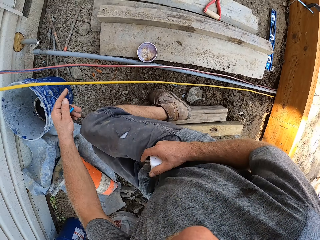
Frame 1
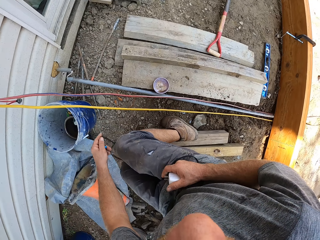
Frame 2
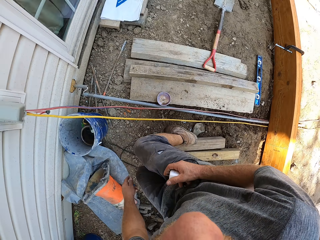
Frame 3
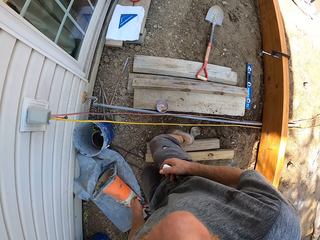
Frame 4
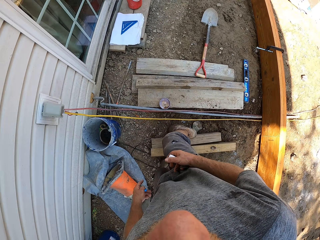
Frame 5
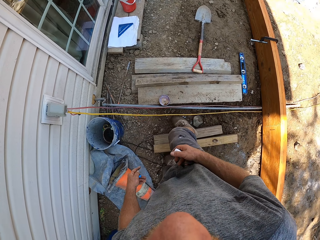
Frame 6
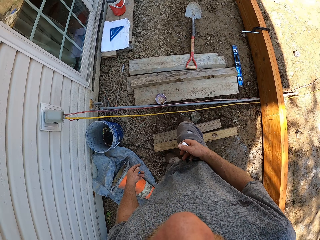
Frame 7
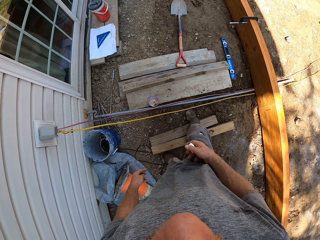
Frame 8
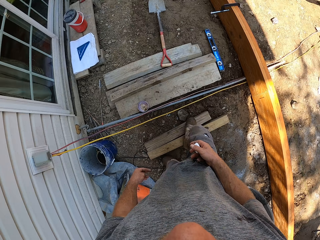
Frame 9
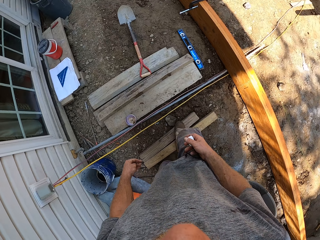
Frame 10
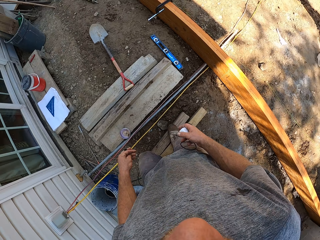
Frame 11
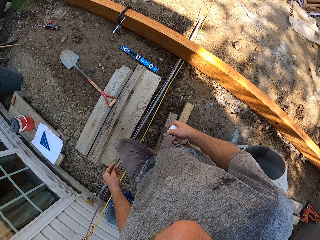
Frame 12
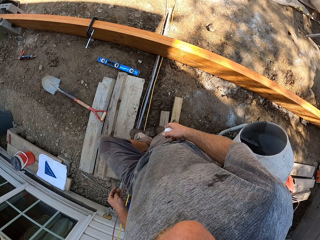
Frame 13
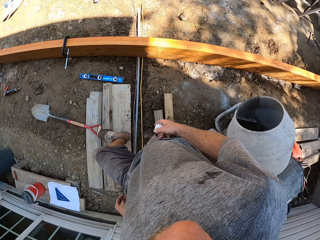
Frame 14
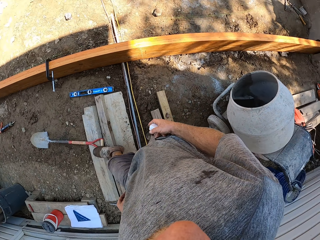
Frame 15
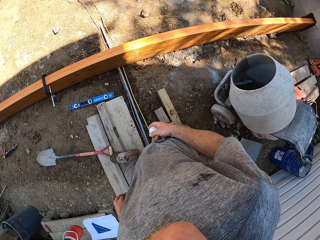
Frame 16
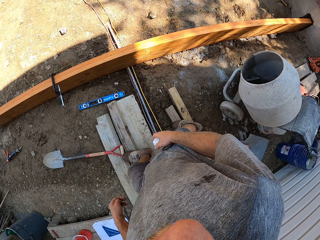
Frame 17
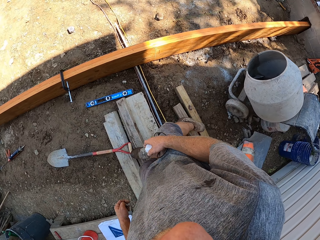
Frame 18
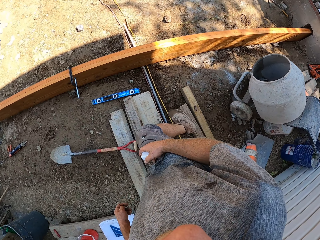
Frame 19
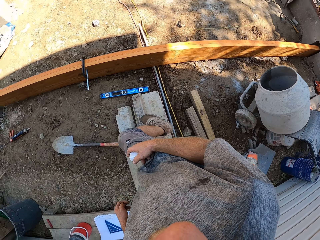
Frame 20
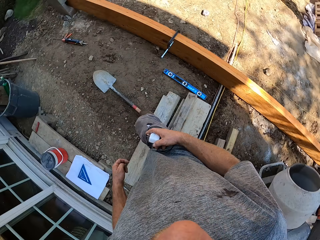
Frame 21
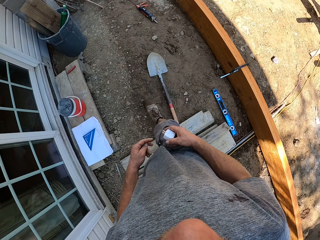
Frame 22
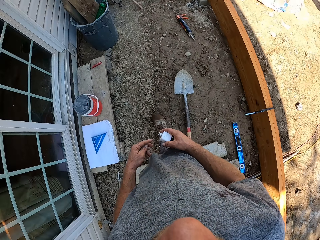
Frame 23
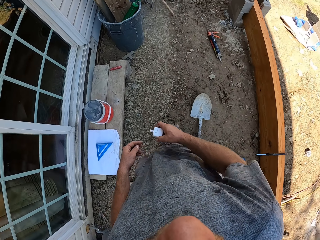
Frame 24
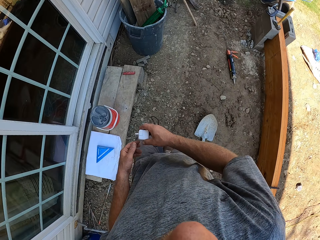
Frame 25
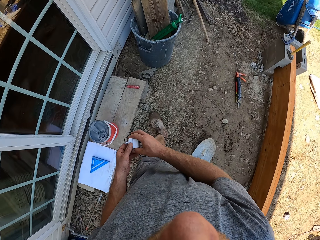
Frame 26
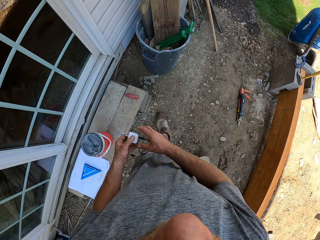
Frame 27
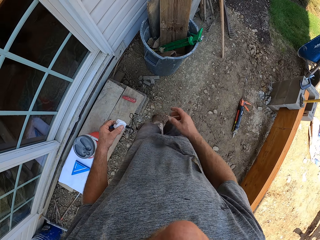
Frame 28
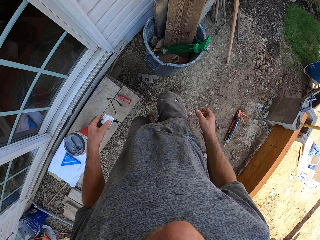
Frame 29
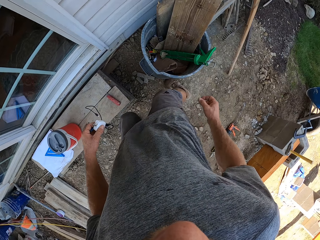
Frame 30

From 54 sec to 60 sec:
The camera wearer stands up. He walks. He climbs on a wooden plank. He transfers a charger from his right hand to his left hand.

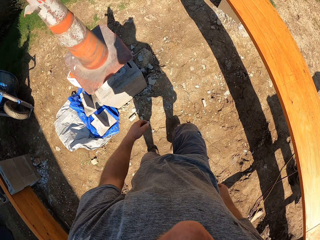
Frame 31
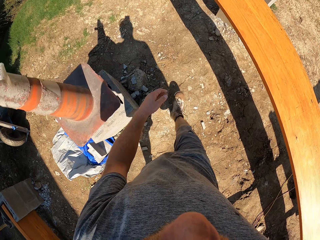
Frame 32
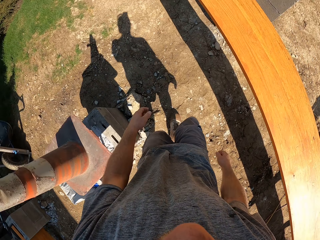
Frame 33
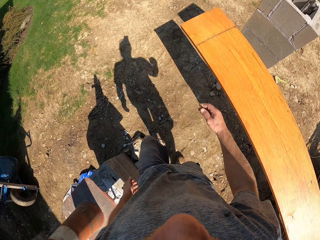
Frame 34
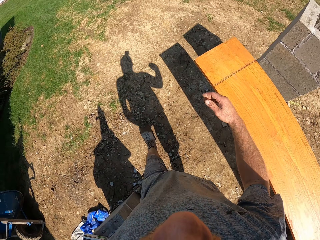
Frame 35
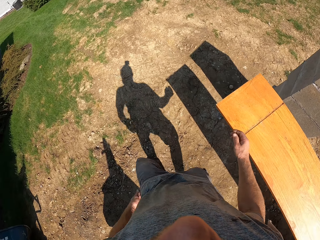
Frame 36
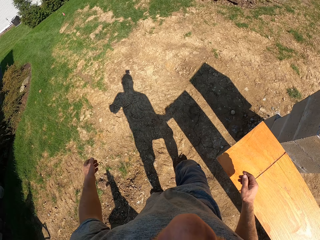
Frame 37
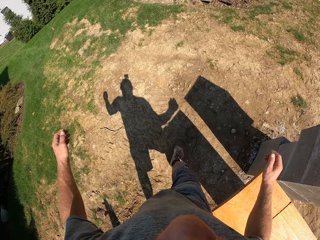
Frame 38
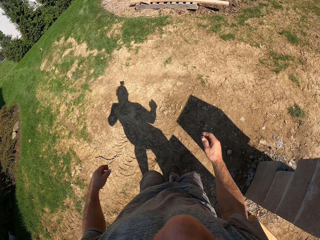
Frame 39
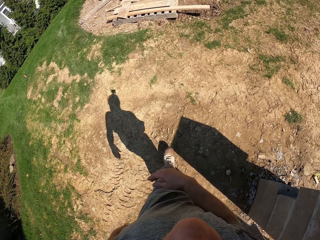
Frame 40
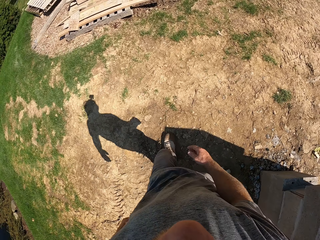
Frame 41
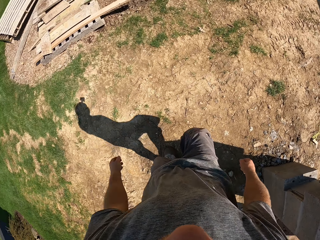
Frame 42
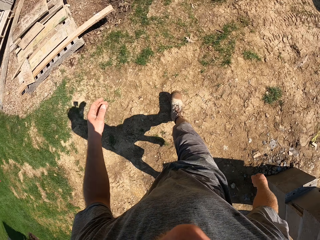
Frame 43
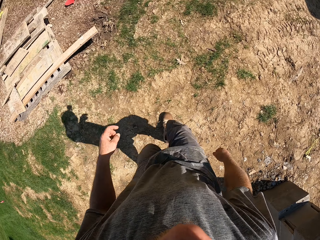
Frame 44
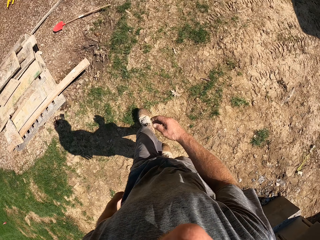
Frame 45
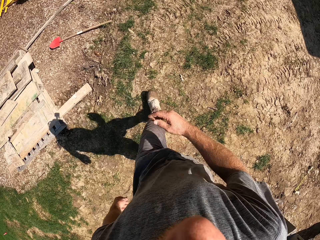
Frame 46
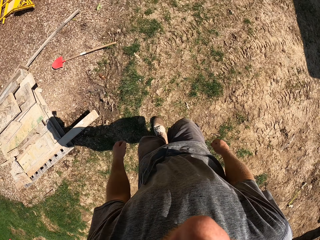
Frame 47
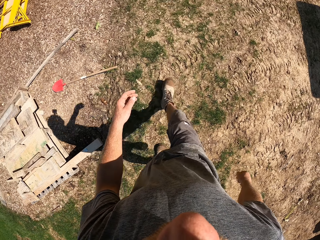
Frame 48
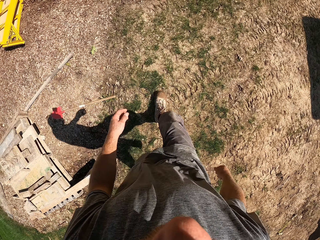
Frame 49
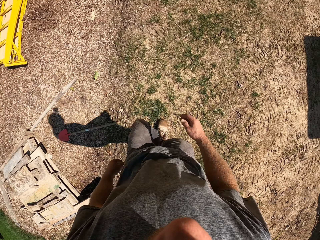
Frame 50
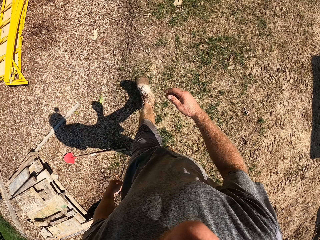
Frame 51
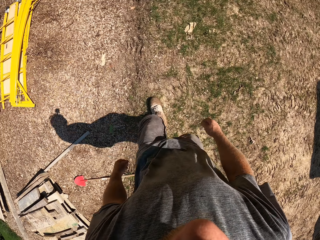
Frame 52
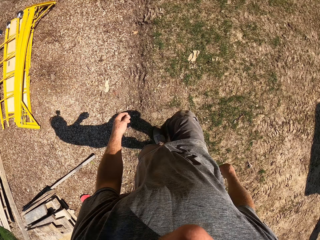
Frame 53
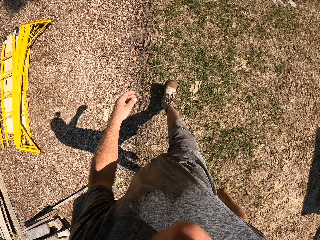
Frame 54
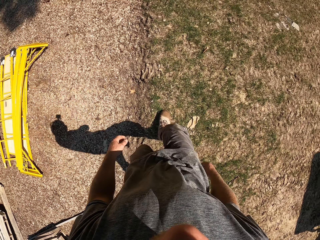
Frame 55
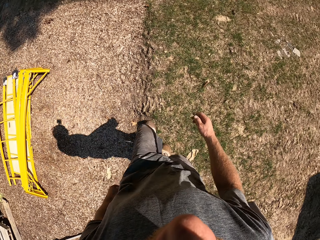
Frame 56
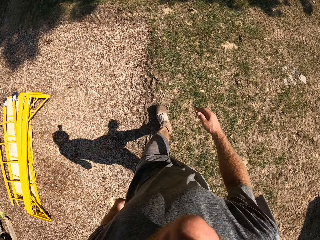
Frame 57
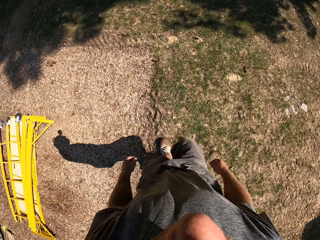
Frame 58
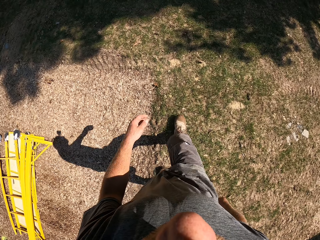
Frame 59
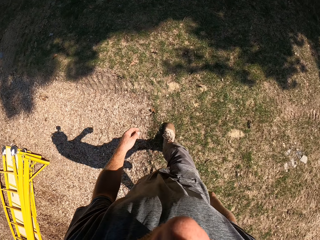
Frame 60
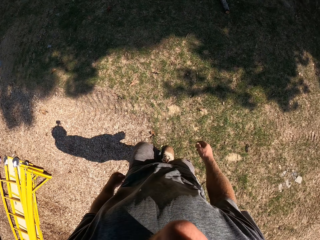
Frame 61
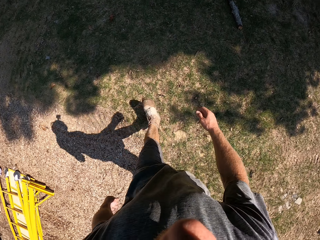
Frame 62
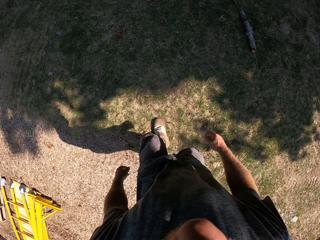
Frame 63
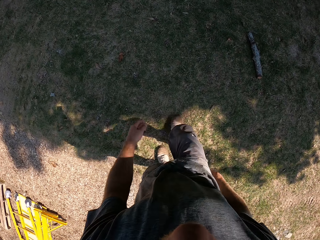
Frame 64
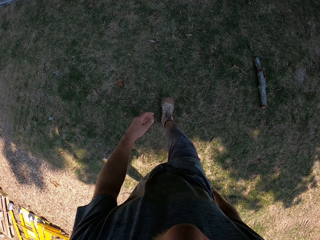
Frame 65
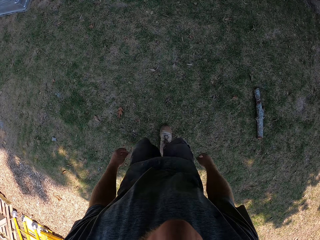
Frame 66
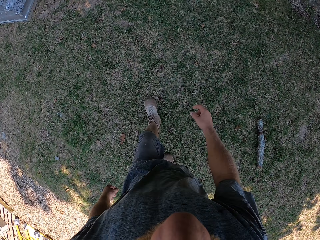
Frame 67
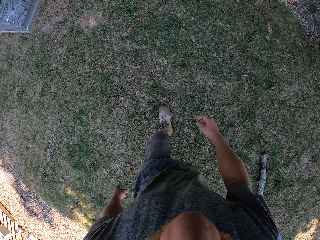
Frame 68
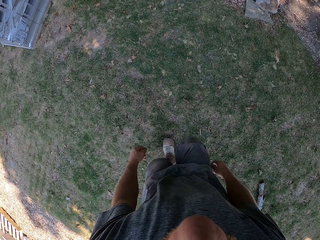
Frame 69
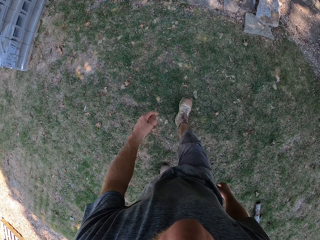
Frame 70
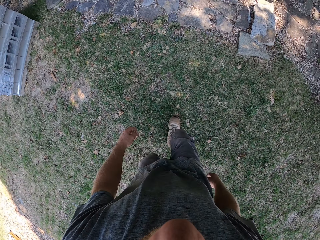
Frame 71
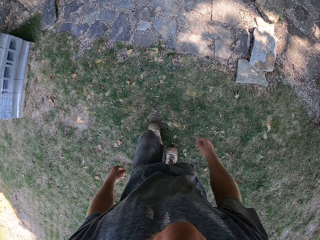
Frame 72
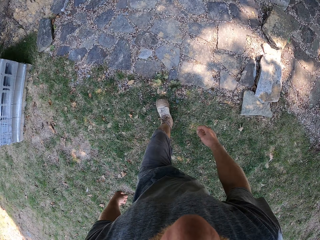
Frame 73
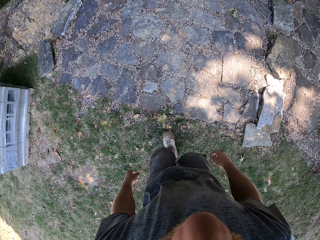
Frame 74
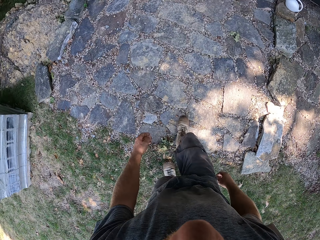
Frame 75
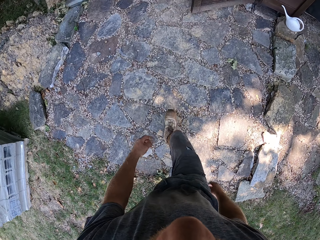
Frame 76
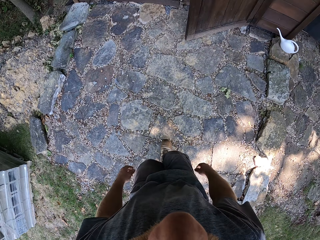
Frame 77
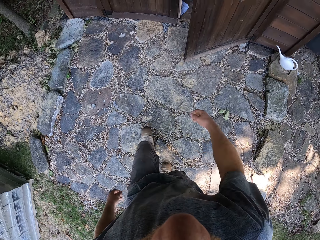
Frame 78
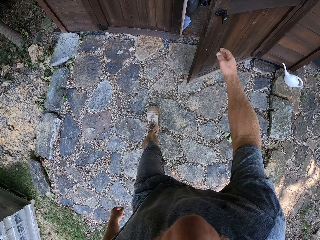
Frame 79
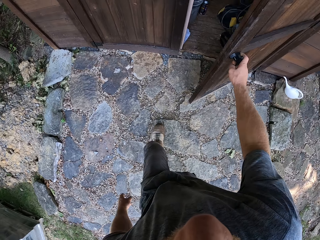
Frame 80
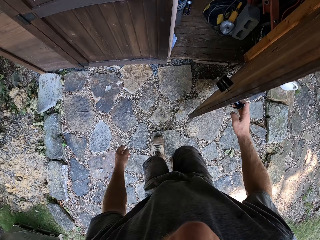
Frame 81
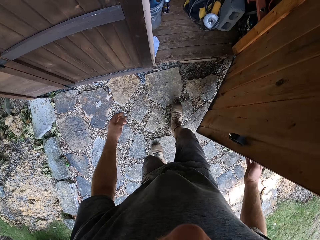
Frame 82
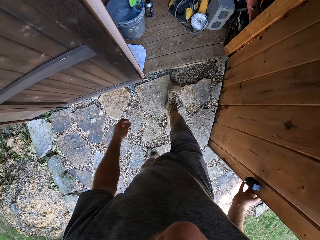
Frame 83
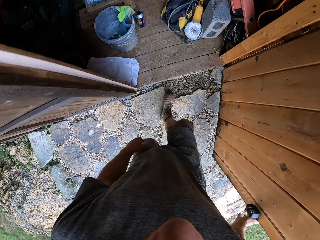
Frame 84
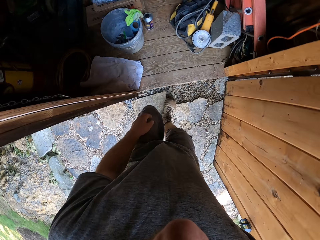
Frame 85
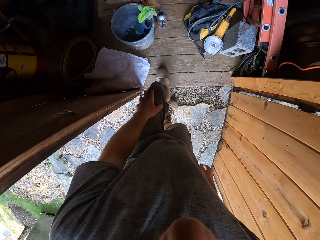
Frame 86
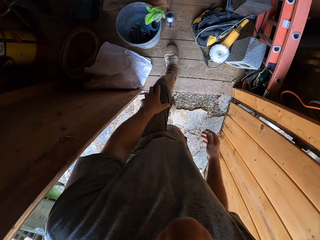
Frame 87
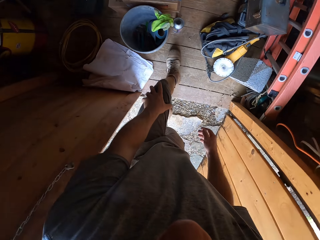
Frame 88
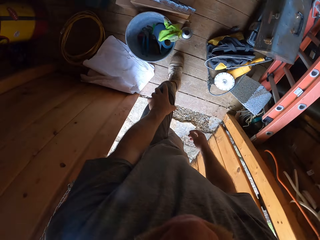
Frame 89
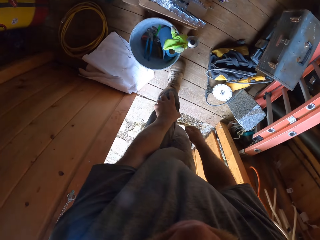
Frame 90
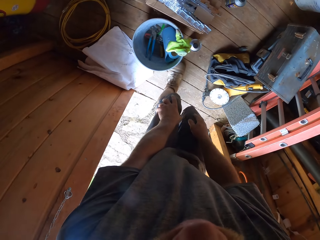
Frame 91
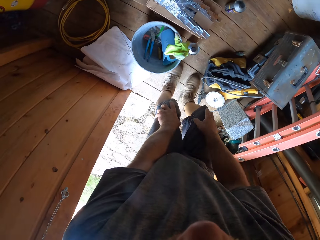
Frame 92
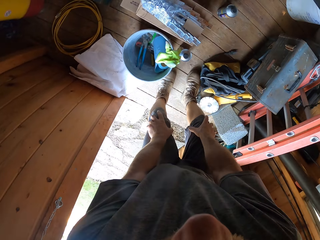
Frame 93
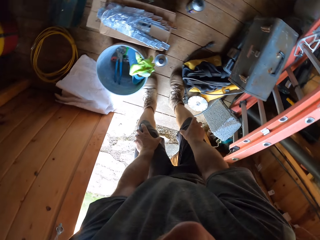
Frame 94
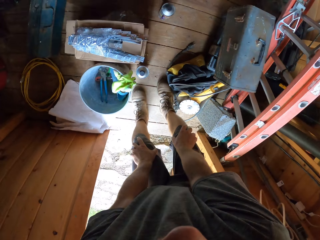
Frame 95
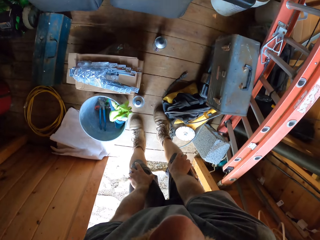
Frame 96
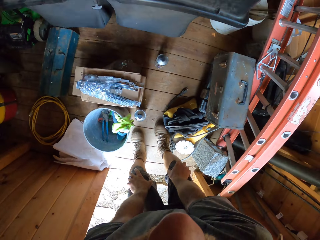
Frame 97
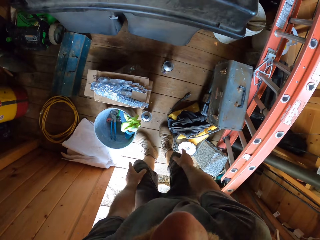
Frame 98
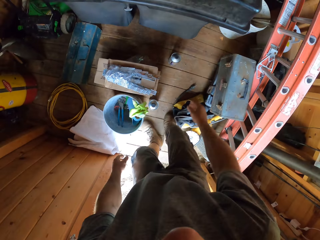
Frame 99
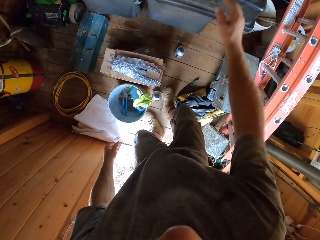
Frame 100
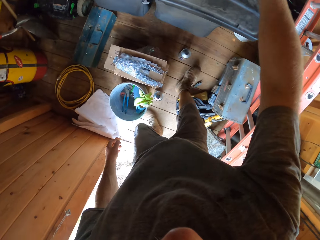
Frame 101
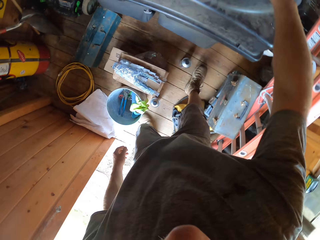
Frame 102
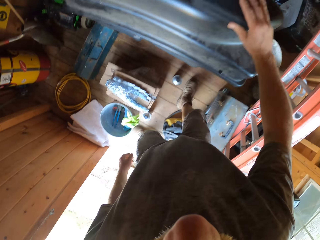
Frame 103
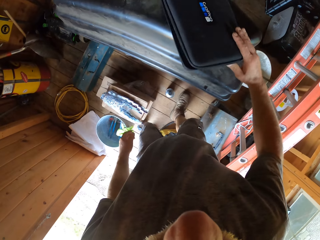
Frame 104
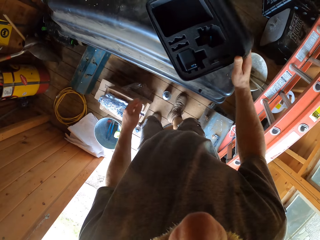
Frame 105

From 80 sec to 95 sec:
The camera wearer walks to a garage. He opens the door of the garage. He holds a knee. He holds a knee again. He moves his hands away from the knees. He moves his legs. He moves a hand.
